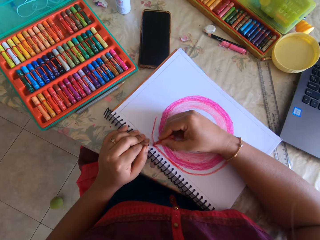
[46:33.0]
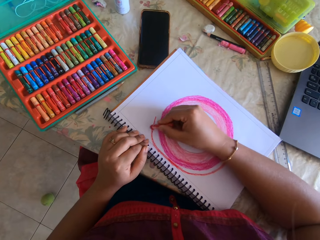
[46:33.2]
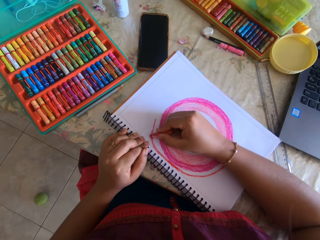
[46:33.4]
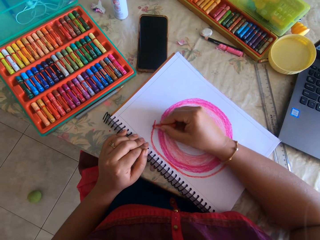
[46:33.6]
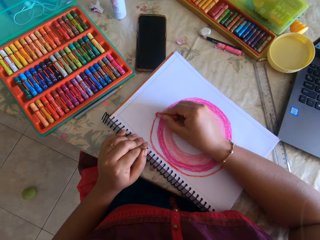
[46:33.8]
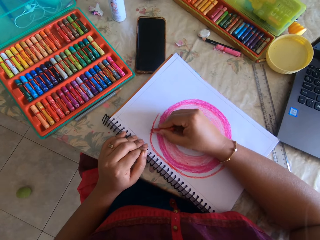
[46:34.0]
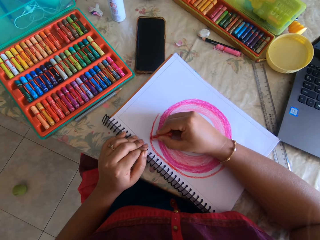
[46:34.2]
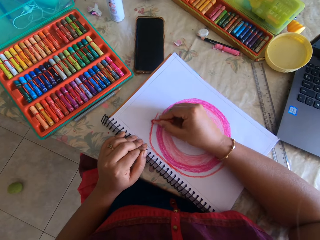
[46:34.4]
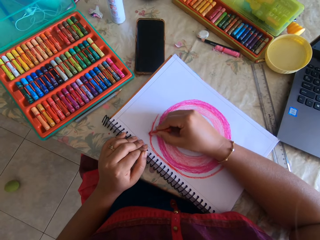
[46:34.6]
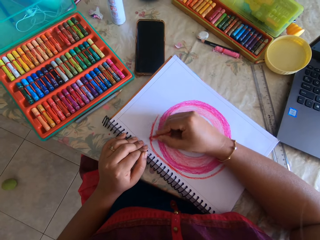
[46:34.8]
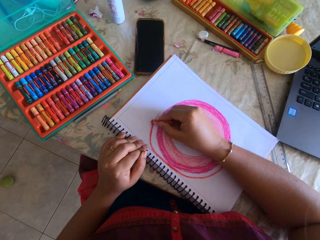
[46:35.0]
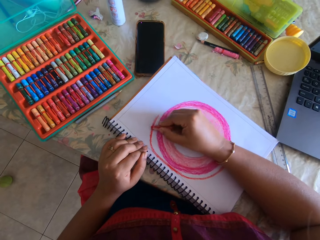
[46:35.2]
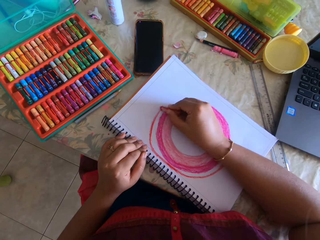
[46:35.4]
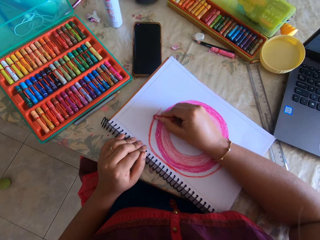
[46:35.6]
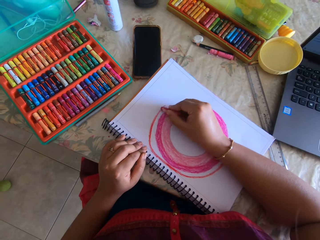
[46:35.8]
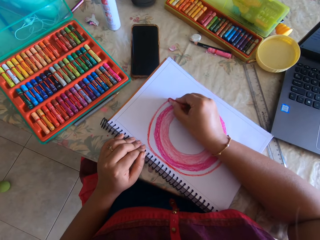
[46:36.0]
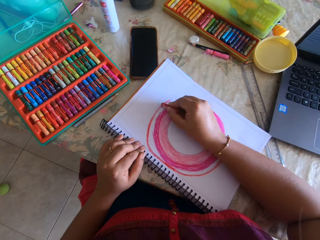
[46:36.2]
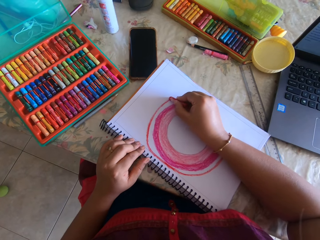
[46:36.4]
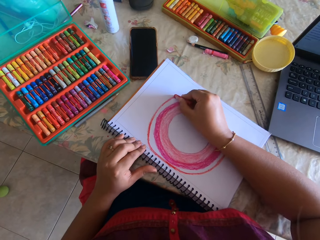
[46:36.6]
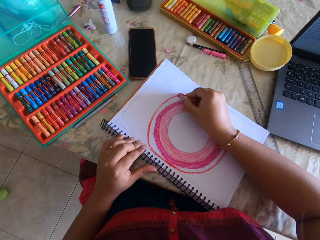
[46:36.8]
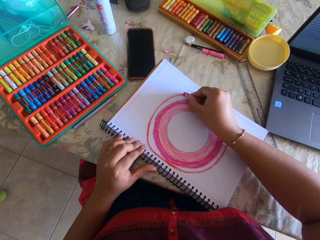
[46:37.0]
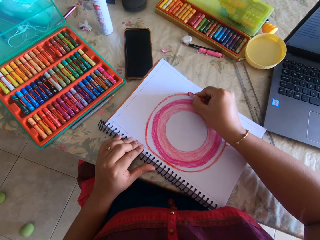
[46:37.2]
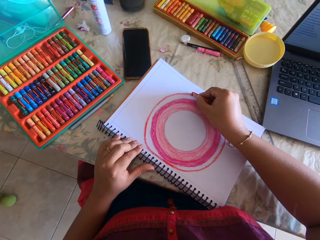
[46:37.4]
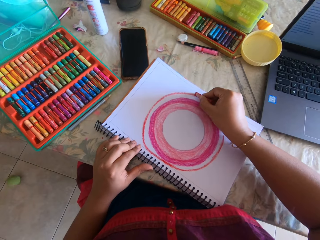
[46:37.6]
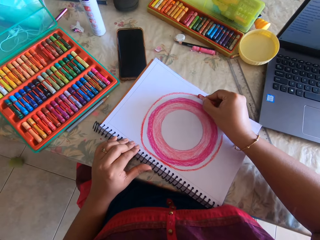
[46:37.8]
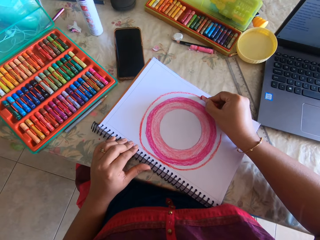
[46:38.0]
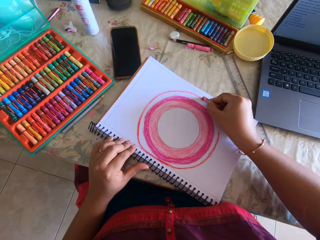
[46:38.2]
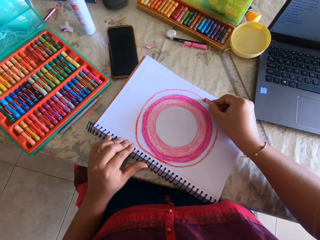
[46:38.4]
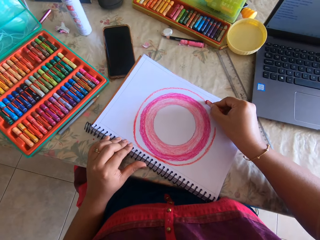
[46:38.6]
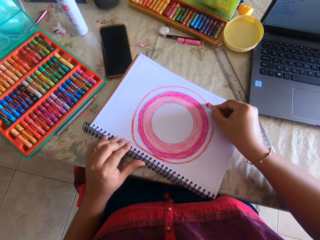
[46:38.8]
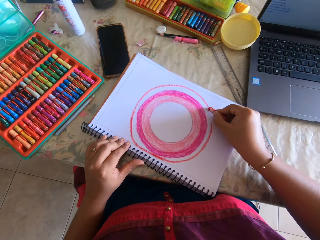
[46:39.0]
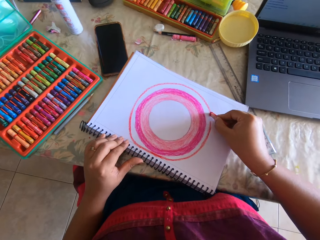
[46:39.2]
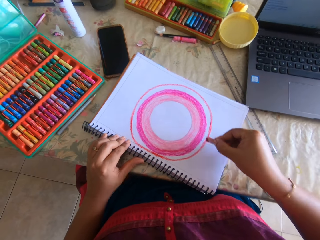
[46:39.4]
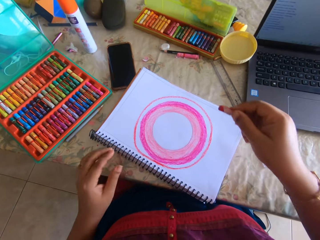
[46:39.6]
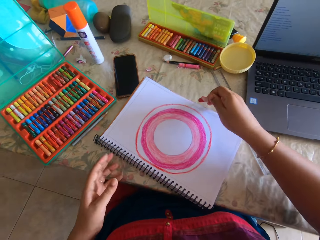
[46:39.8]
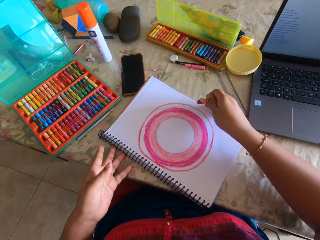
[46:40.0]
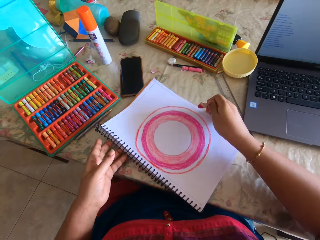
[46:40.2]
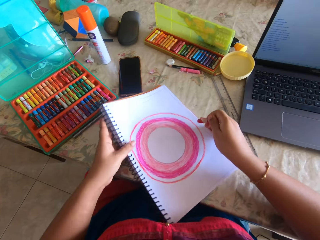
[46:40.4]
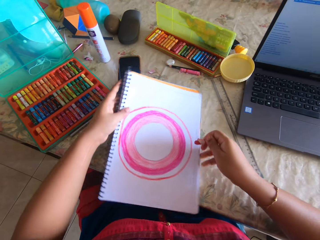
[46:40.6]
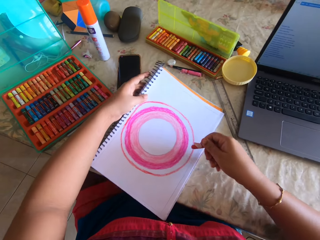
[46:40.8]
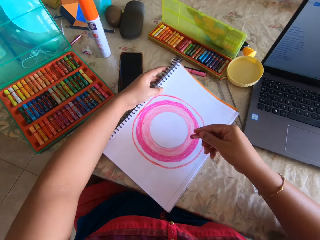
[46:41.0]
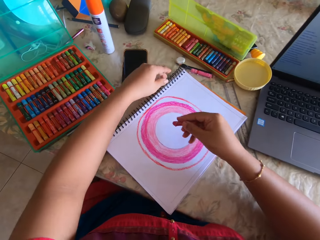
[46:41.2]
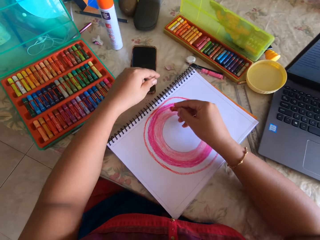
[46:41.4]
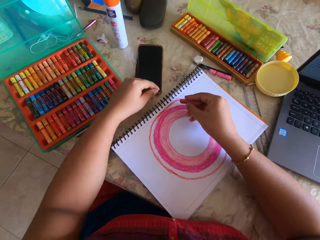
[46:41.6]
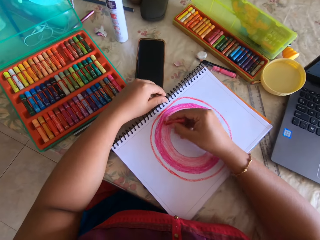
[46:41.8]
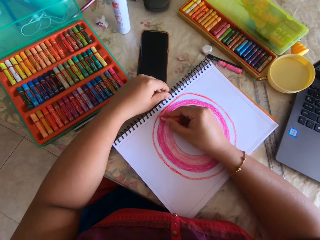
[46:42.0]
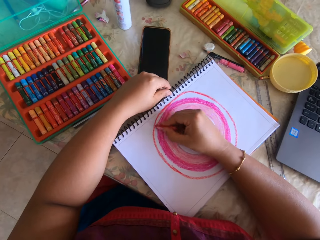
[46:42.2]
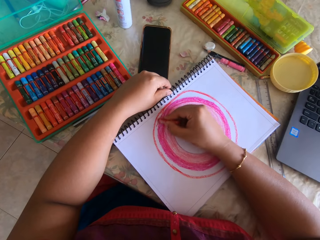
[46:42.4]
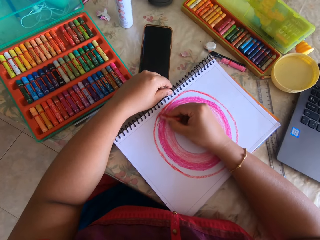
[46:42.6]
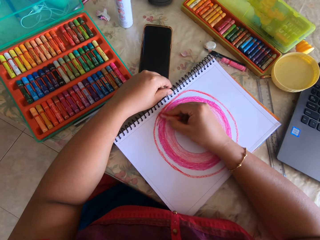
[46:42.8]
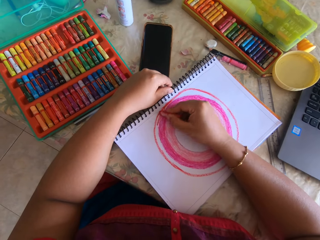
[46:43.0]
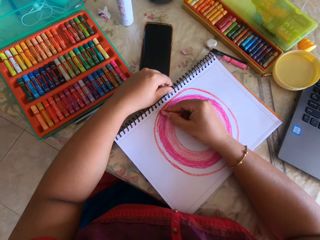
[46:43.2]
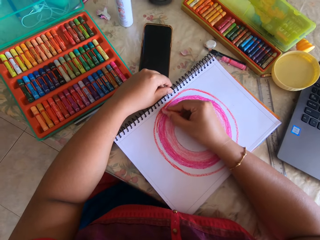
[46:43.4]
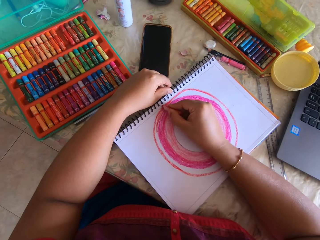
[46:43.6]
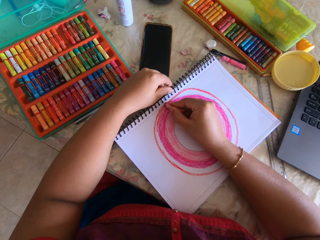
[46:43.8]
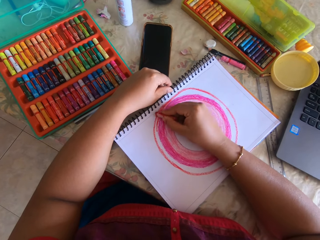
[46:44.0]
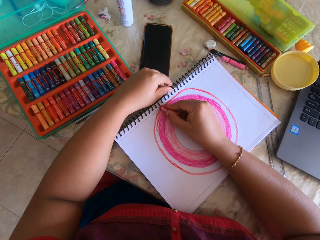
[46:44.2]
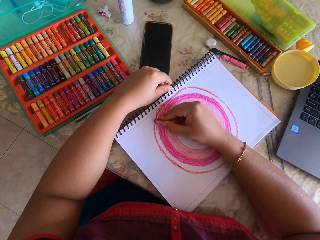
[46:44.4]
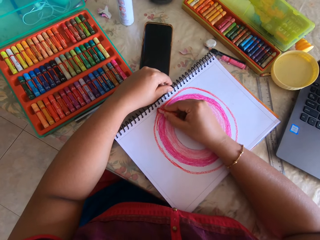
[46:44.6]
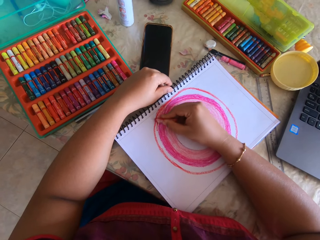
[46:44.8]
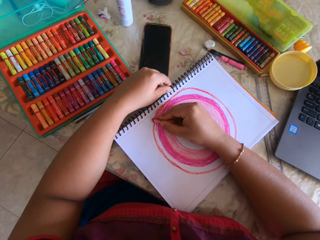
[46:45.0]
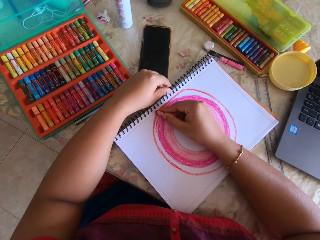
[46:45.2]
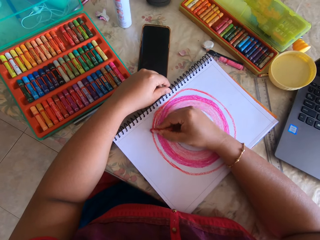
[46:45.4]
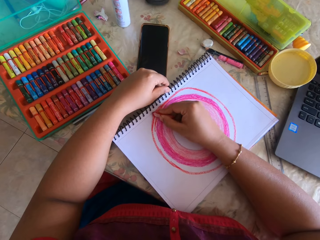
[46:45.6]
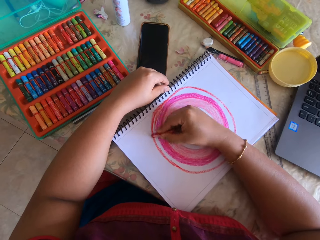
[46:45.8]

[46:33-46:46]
The camera wearer draws with the crayon. They turn the book. They color the book with the crayon.

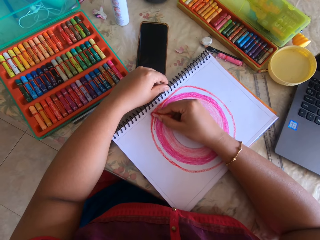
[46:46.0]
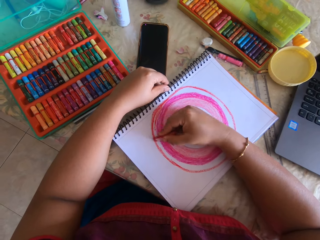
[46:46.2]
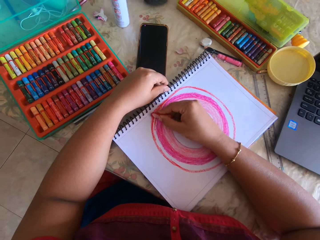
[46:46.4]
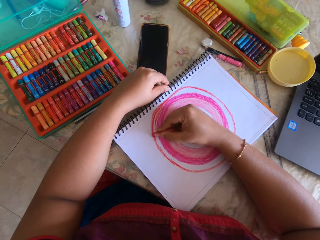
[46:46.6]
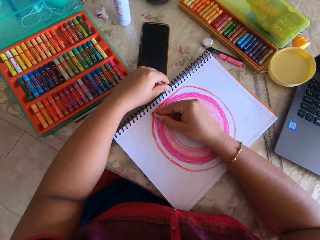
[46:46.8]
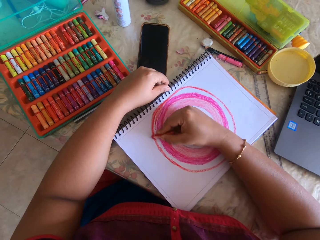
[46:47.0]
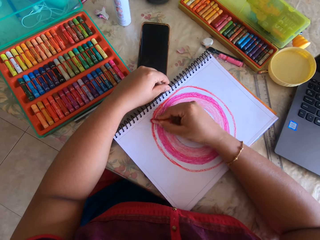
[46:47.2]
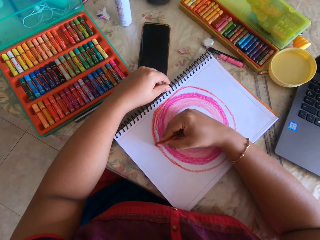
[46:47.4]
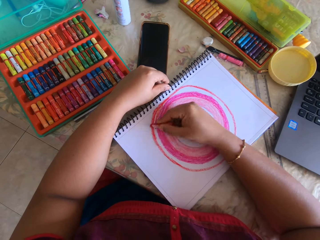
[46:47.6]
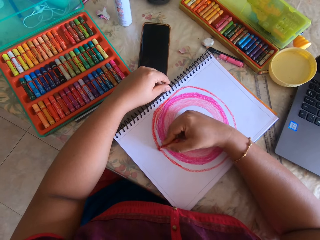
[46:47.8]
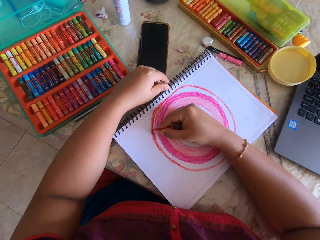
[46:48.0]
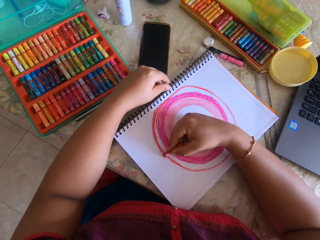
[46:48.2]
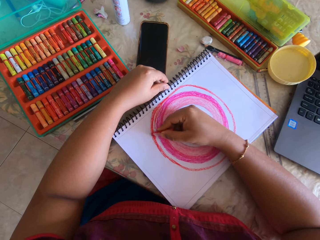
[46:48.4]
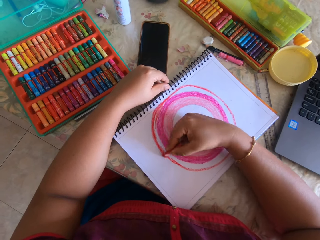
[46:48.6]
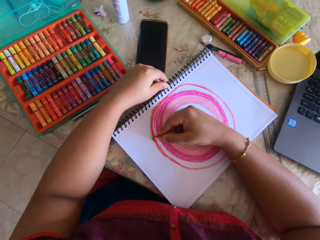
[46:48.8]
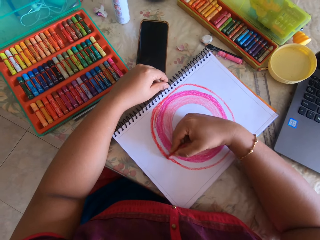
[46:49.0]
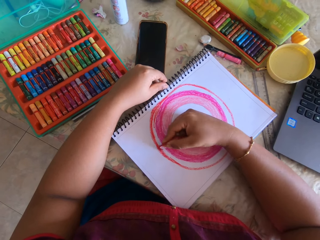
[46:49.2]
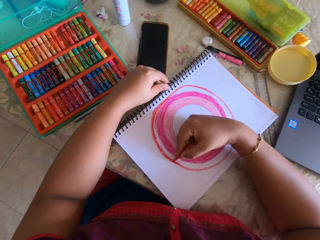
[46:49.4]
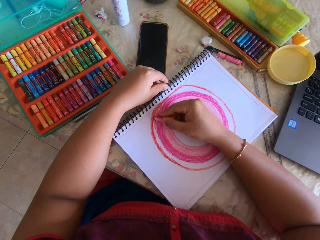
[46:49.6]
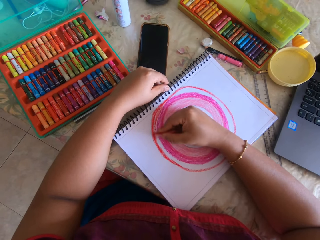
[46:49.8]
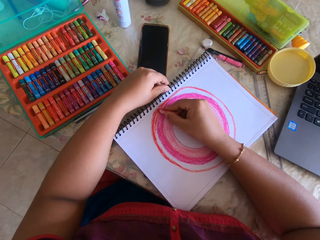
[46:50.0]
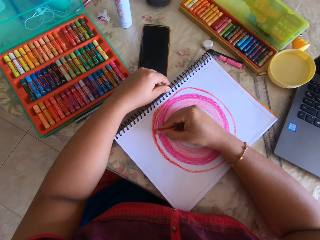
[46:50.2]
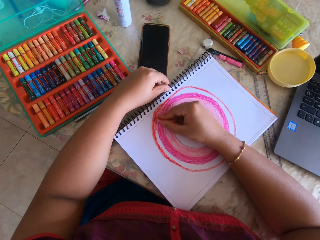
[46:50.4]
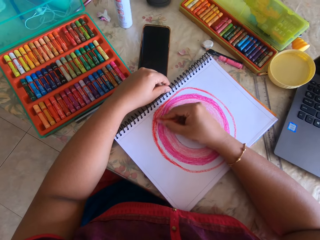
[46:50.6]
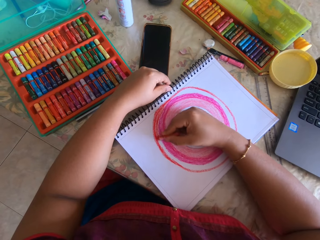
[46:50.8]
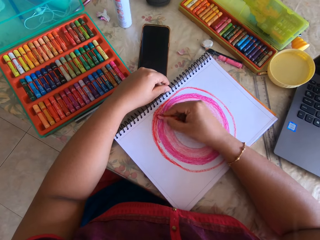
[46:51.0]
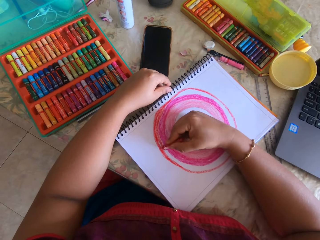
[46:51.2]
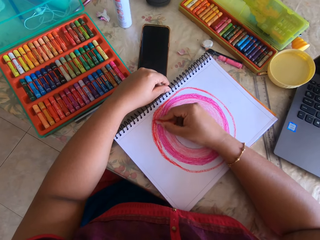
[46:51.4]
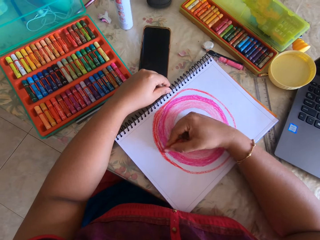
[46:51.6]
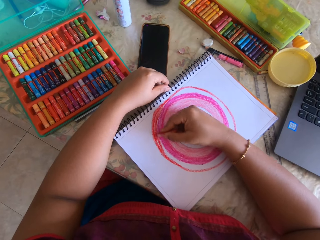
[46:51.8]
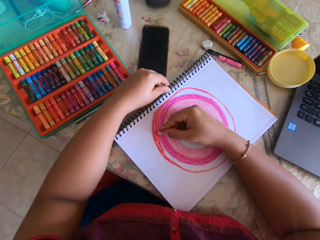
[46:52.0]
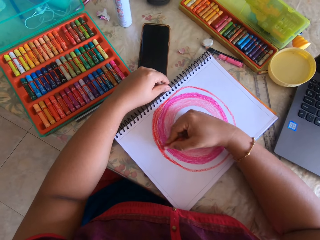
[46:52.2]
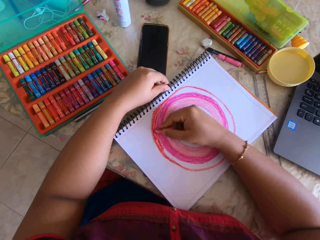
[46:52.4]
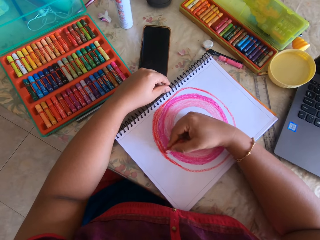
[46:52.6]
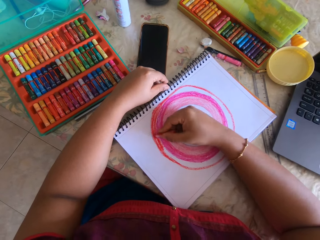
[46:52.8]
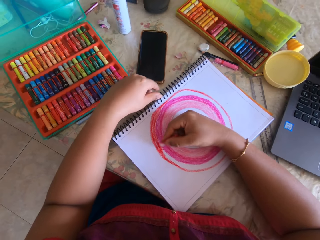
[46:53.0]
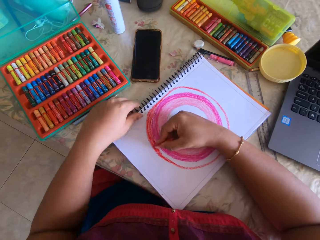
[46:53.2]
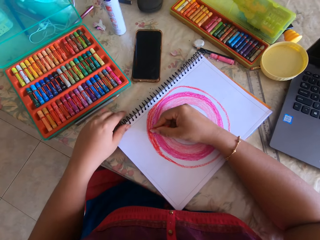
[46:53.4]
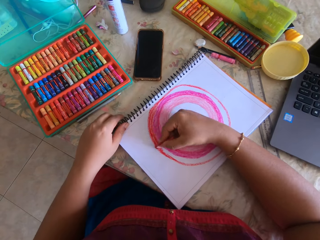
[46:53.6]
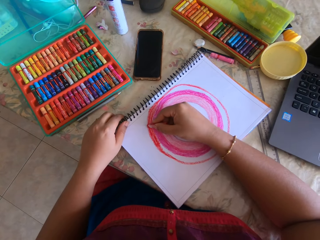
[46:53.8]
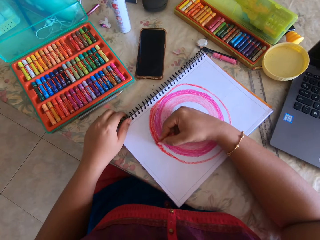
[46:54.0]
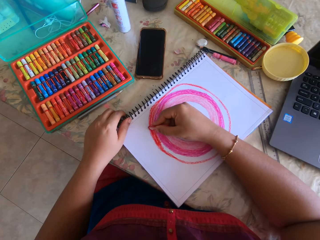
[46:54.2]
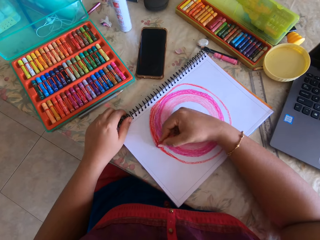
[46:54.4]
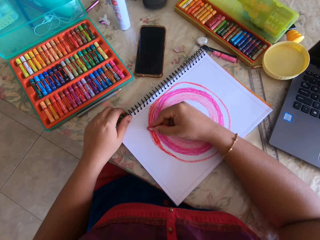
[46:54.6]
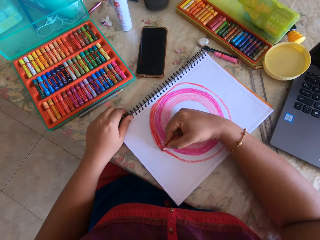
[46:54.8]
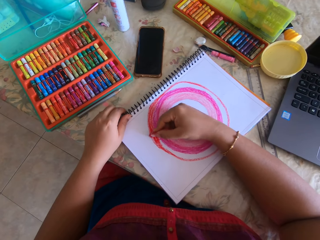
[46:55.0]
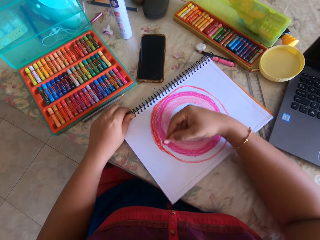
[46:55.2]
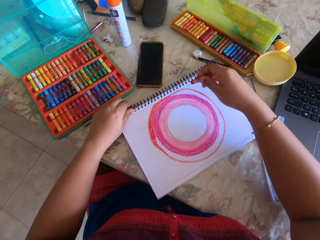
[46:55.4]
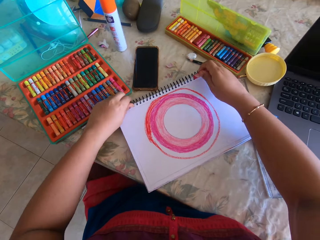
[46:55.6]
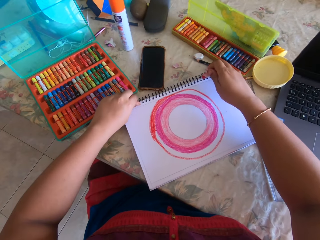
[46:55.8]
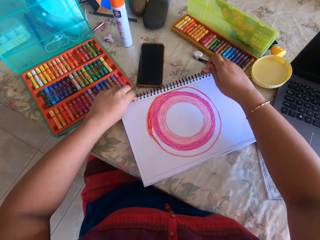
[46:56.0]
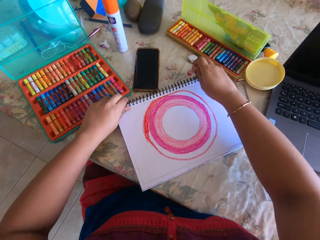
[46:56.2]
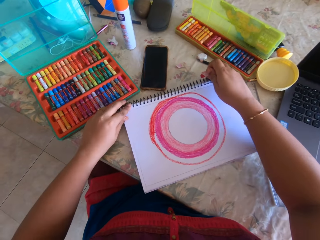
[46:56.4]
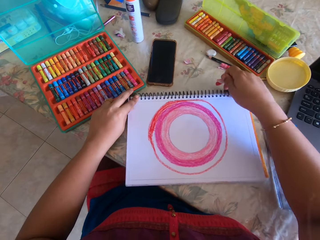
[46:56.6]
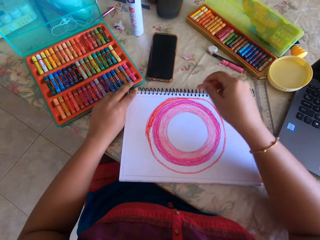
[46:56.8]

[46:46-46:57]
The camera wearer turns the book.
